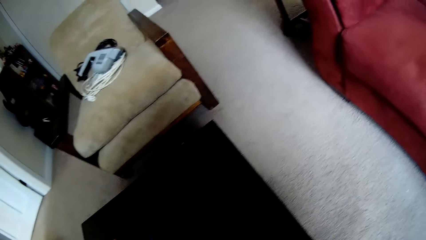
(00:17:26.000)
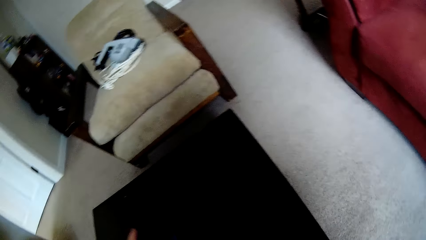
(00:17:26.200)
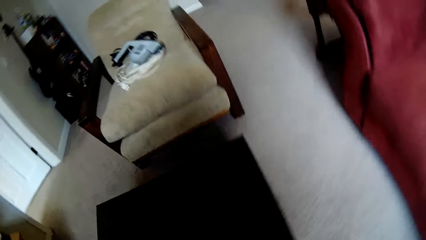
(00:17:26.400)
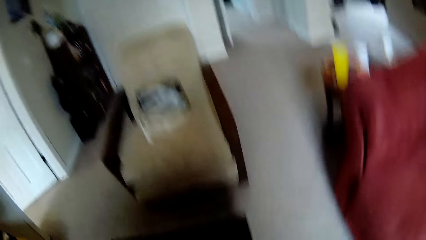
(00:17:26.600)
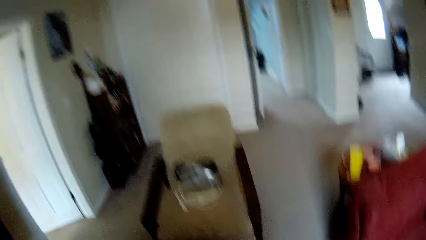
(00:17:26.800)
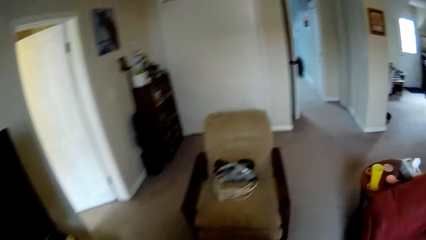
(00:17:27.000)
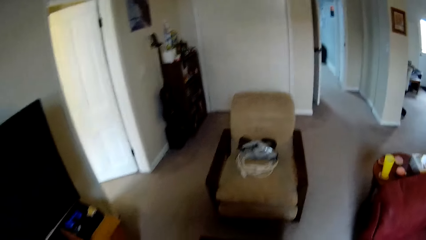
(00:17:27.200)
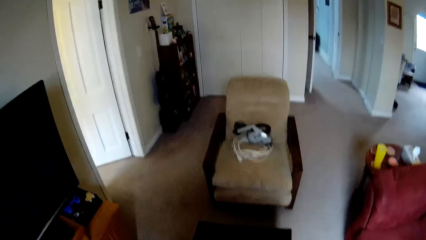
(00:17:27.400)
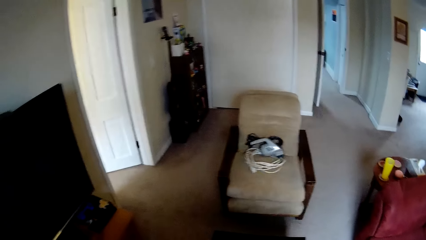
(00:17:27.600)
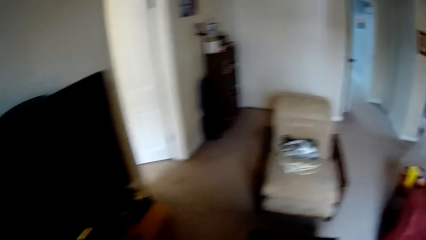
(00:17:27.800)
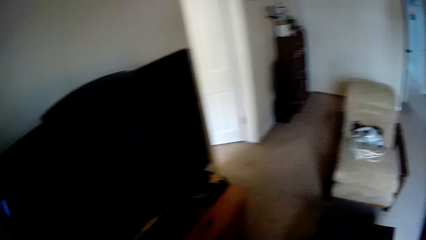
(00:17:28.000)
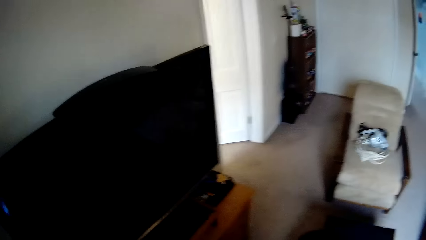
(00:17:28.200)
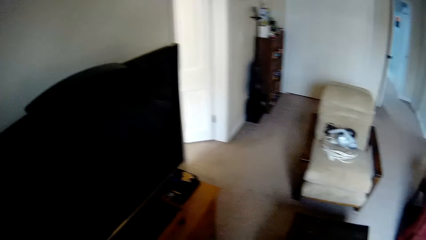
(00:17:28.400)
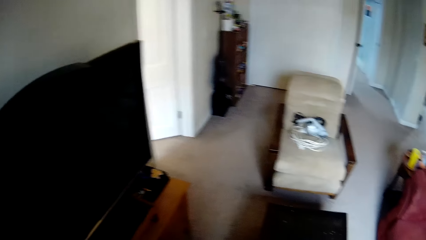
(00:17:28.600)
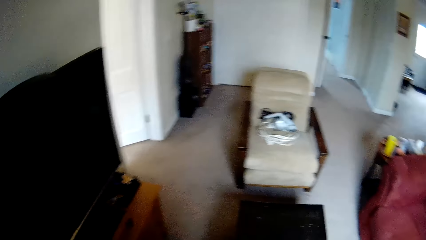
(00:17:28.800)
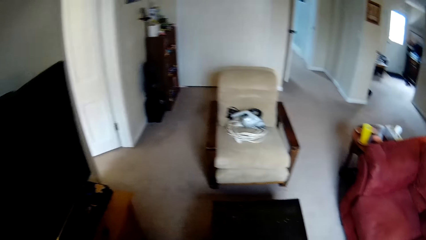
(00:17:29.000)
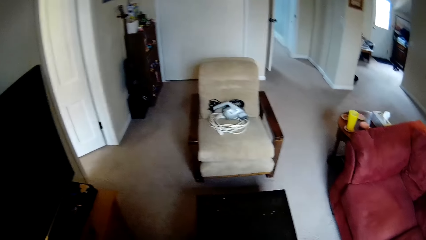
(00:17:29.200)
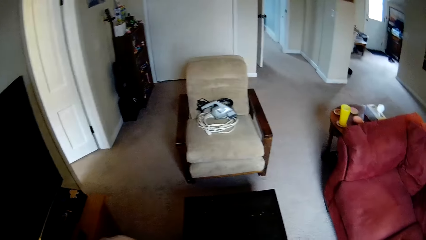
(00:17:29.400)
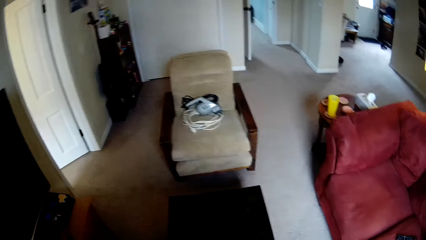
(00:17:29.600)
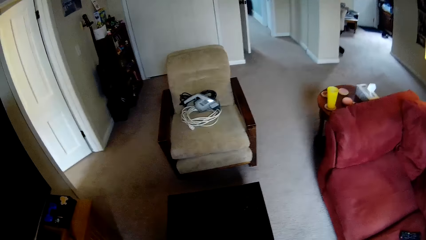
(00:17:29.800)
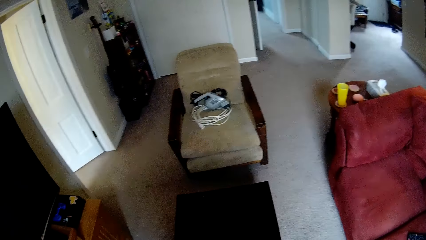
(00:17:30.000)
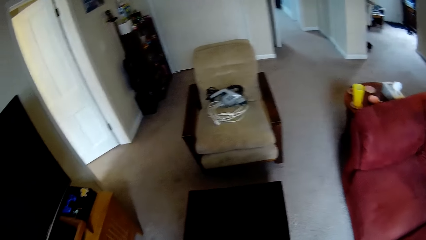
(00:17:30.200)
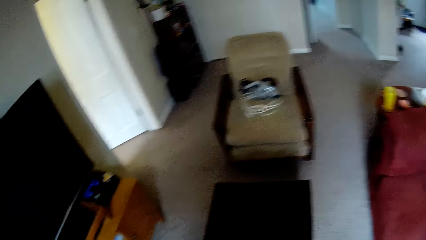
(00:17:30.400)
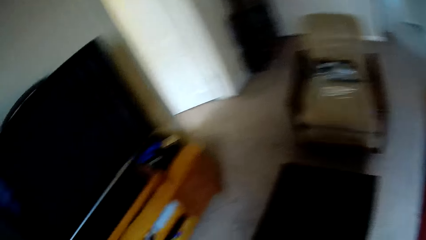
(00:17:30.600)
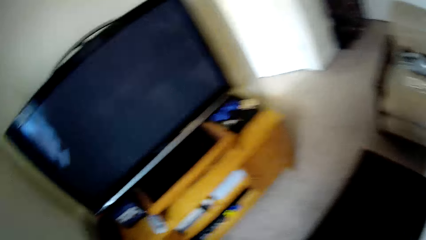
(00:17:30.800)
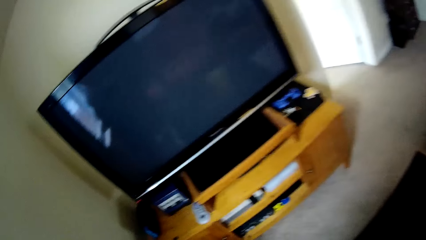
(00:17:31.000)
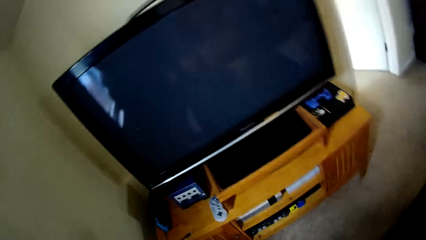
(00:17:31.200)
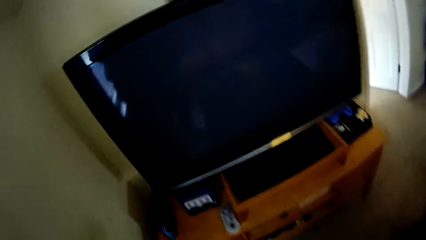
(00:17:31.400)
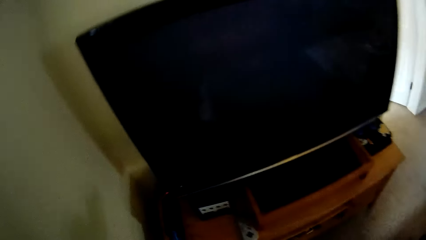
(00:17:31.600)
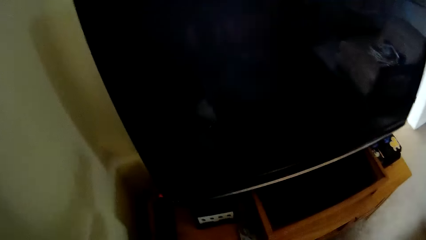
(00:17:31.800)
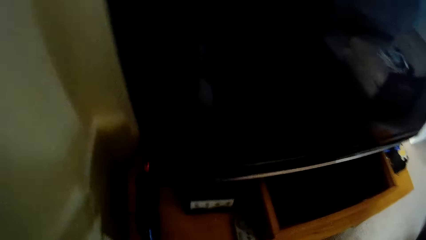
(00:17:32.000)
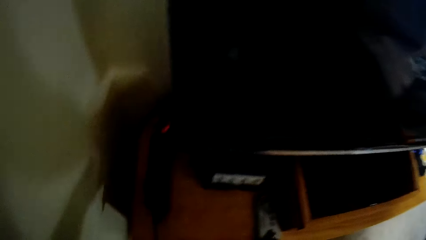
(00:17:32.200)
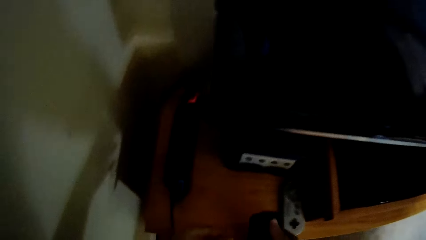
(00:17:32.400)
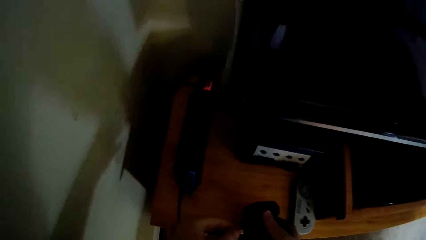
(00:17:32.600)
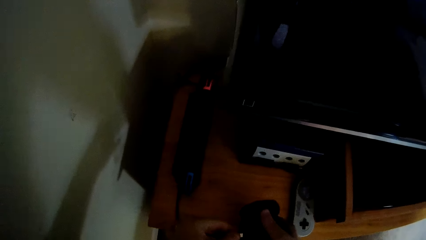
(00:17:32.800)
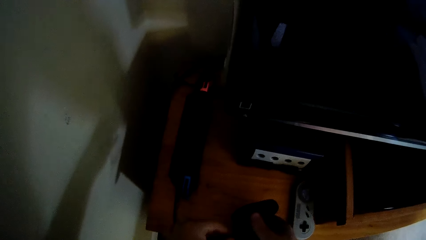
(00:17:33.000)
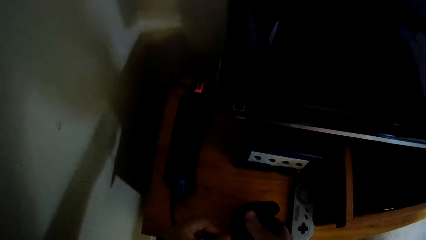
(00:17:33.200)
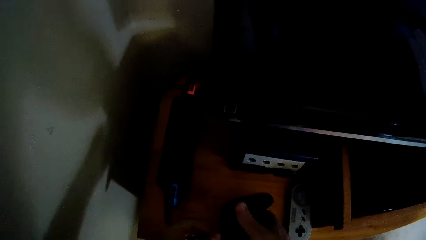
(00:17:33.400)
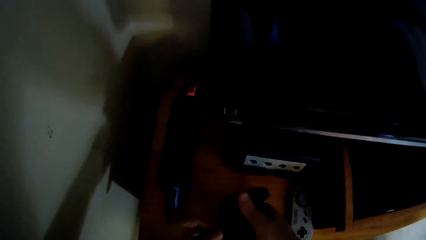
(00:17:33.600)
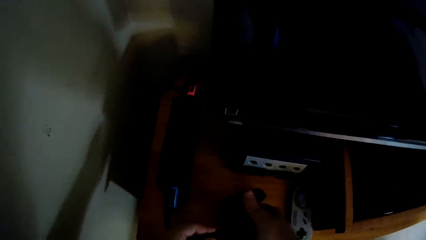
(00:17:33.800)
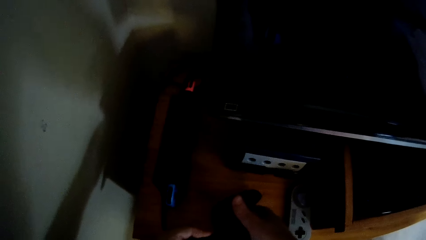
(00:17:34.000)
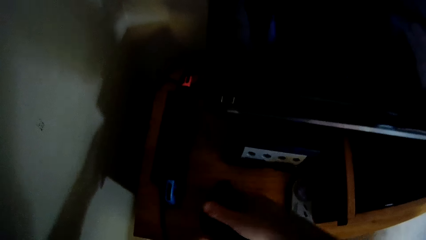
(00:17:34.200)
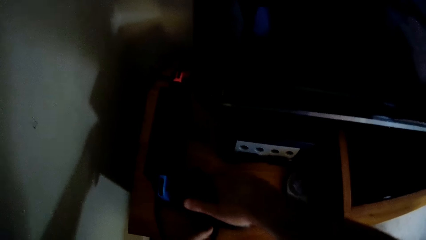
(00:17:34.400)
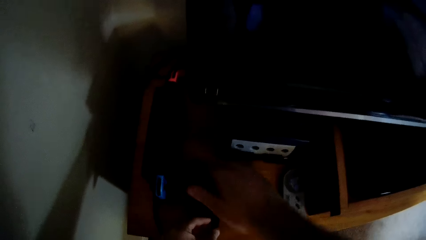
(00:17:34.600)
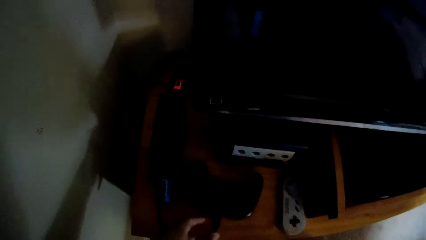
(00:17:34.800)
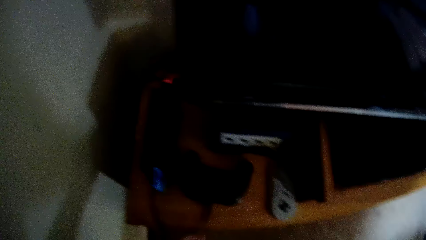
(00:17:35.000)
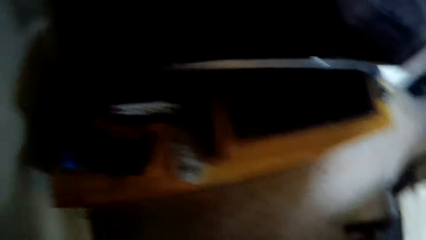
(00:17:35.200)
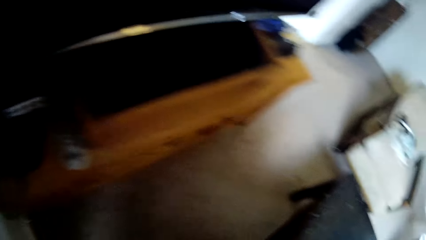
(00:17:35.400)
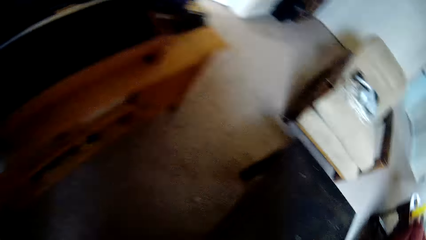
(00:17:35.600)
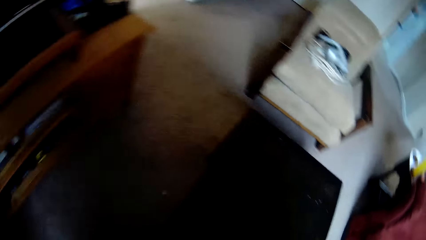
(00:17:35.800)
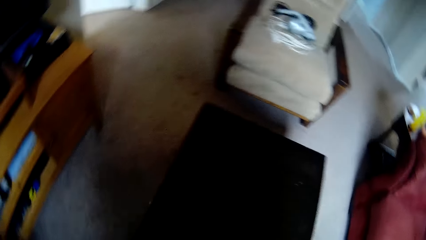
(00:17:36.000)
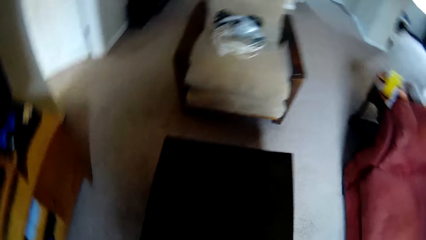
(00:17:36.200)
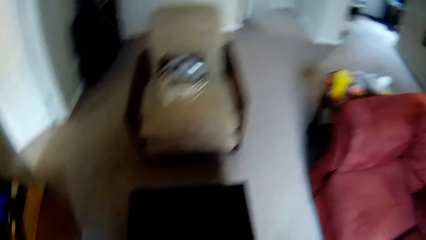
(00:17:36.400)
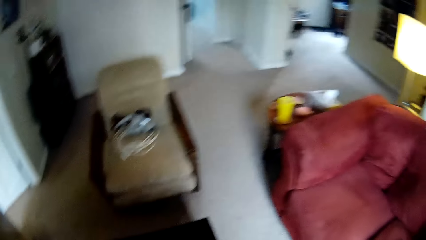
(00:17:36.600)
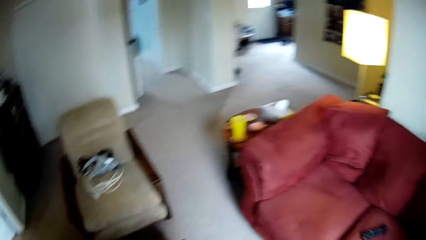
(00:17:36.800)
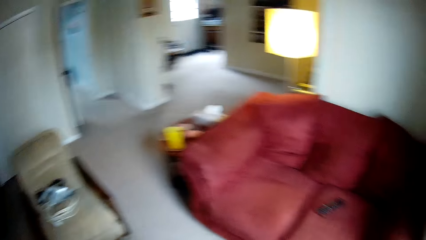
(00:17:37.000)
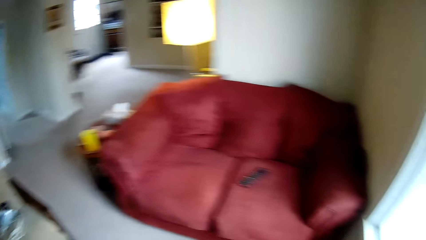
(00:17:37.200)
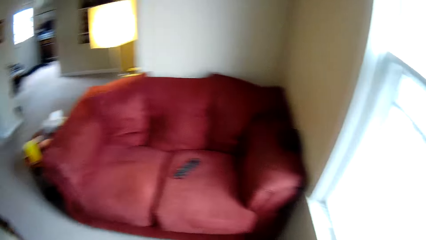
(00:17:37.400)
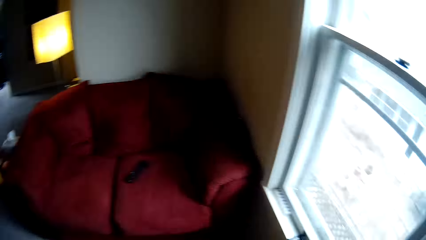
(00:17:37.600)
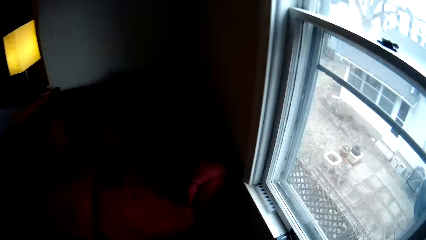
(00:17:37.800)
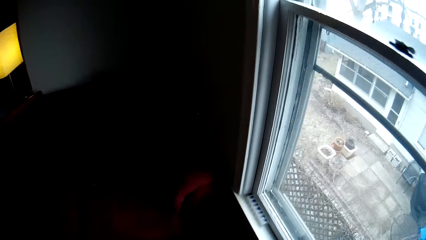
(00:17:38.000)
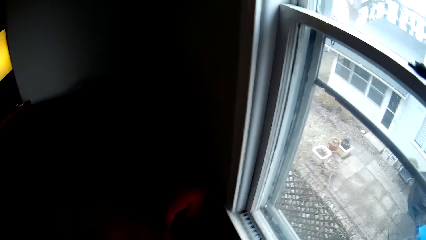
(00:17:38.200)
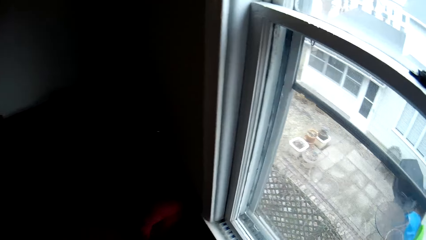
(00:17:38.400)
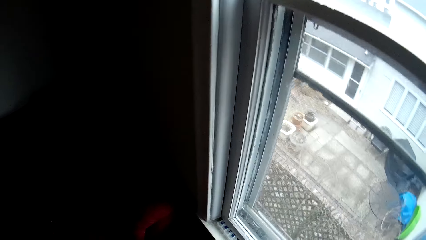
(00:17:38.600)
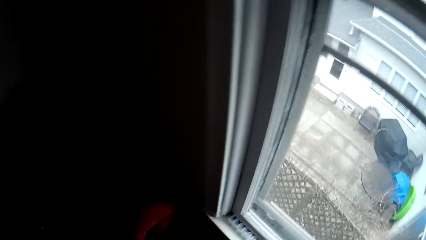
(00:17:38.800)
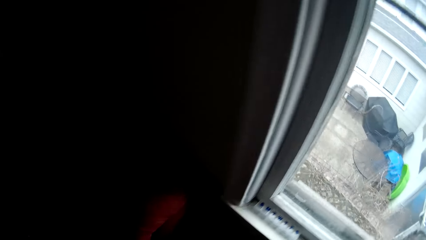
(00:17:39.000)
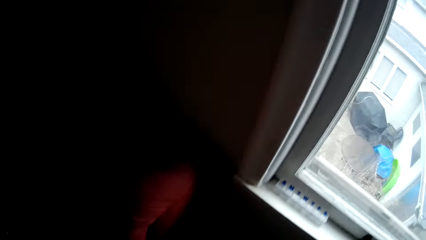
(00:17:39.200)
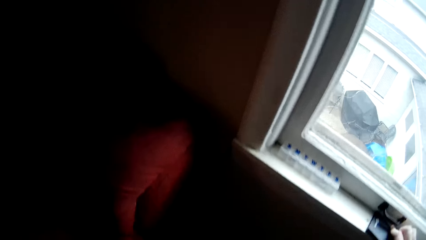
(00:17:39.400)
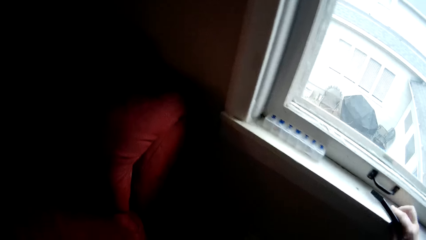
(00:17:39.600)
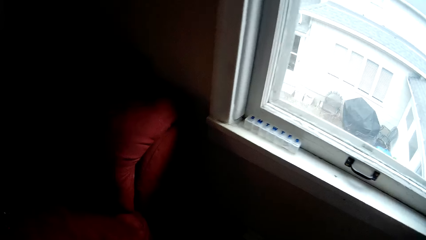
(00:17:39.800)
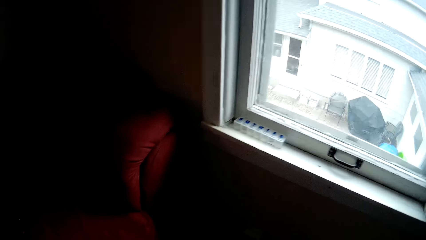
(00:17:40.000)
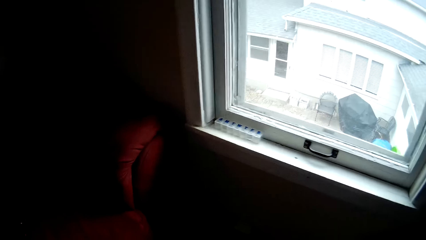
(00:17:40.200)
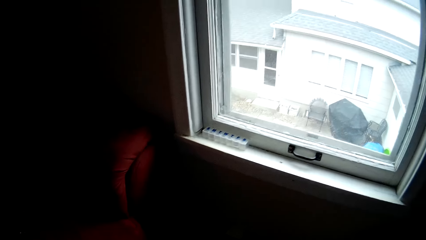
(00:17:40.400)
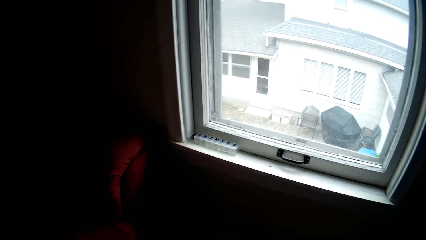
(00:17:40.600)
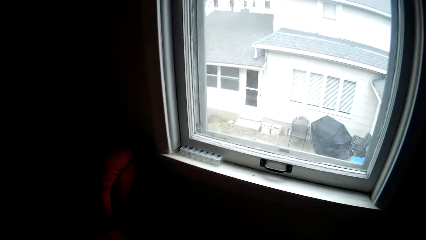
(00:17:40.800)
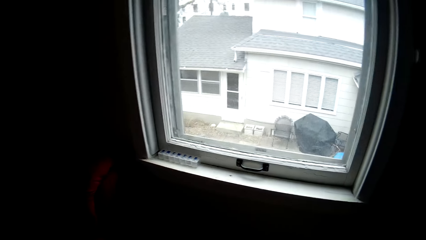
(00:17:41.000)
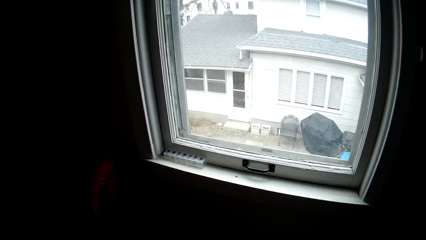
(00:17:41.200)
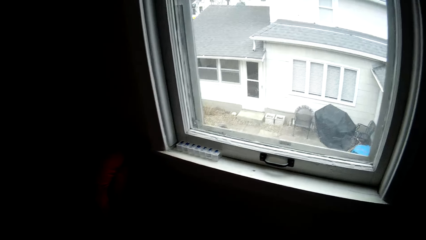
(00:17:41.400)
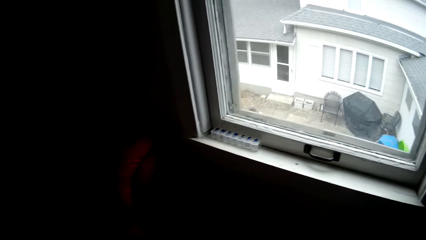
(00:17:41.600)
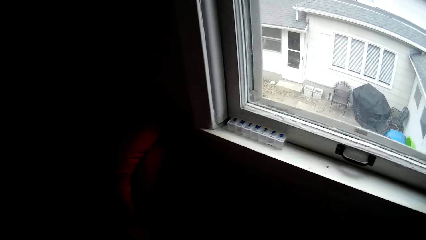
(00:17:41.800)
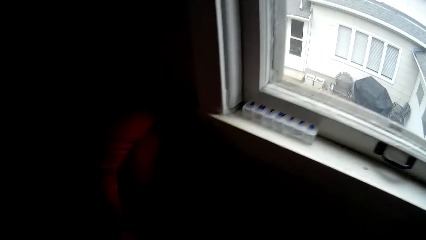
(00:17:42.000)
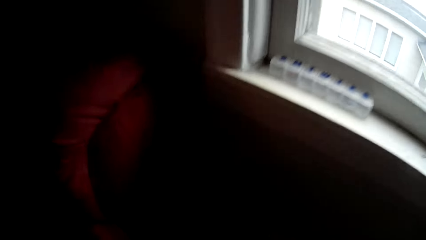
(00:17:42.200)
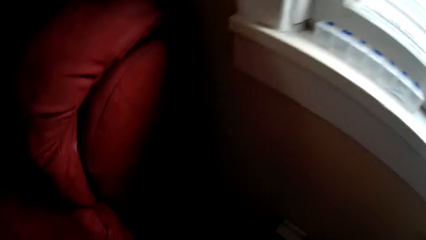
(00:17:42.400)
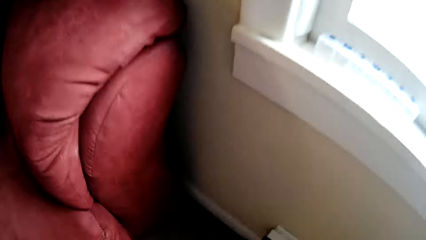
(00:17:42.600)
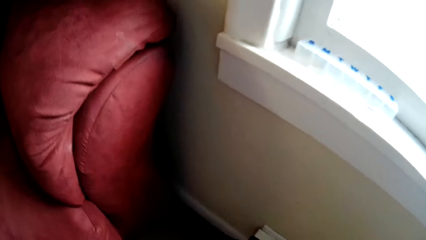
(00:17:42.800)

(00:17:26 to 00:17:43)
The camera wearer closes the pouch bag. They drop the pouch bag on the table. They connect a cable on the game pad. They place the game pad or PS on the TV cabinet. They pick up the pouch bag. They open the pouch bag. They look outside the window. They hold something.
